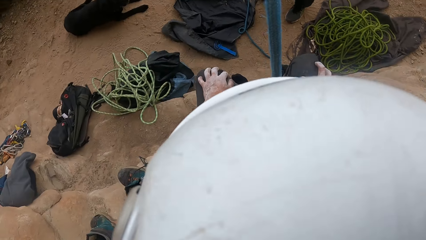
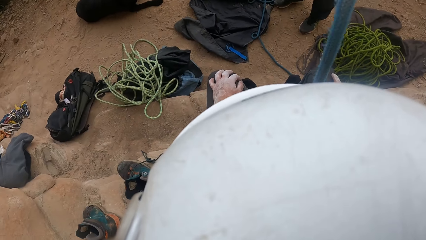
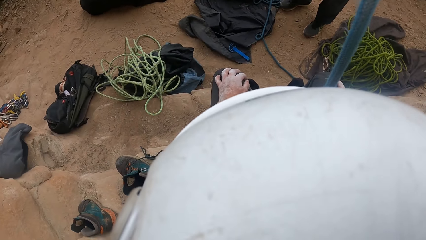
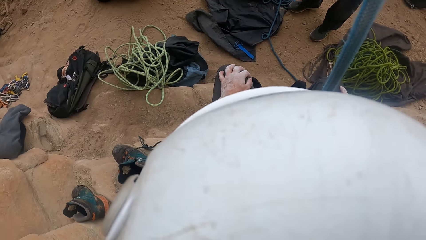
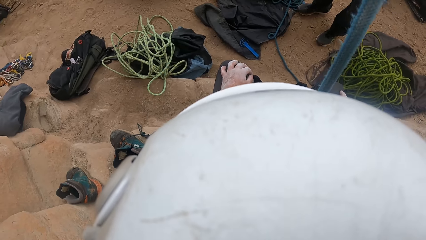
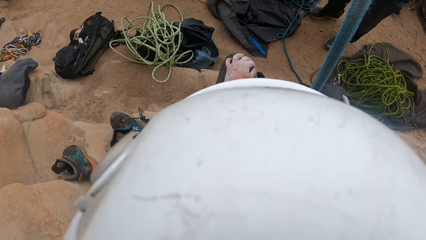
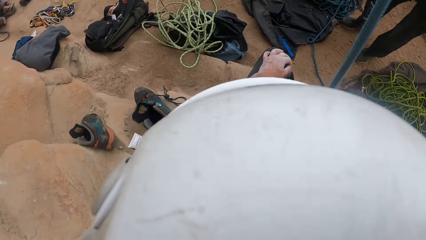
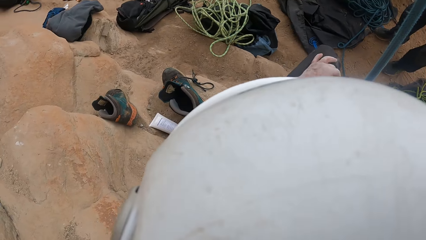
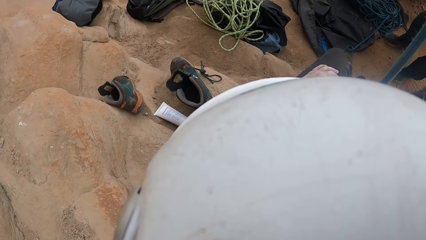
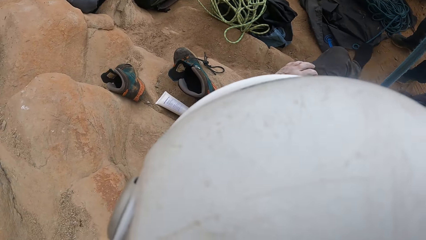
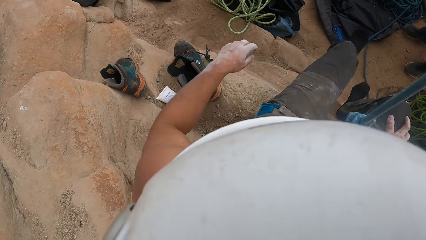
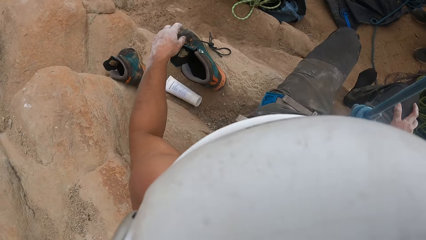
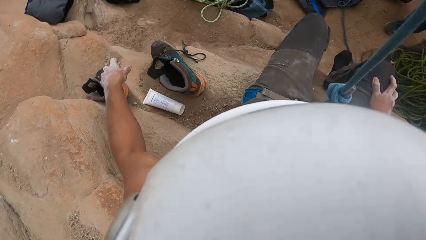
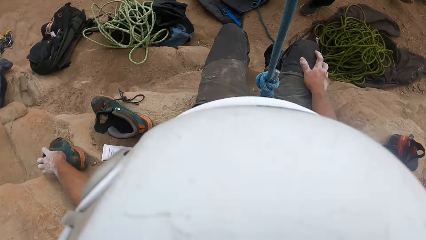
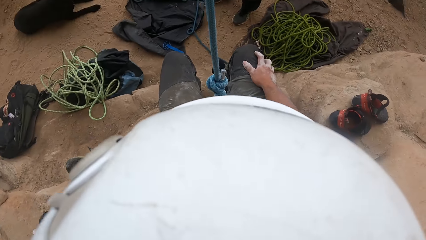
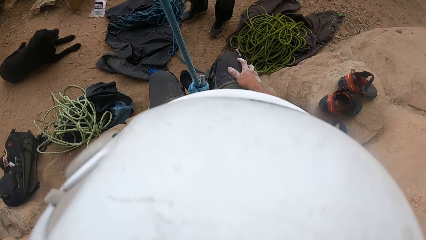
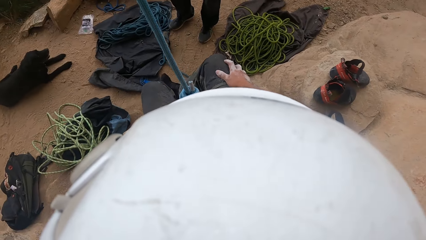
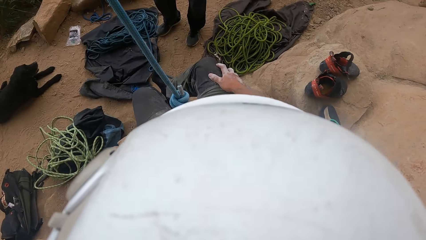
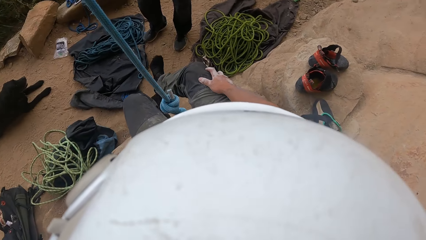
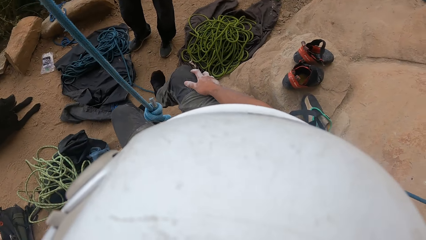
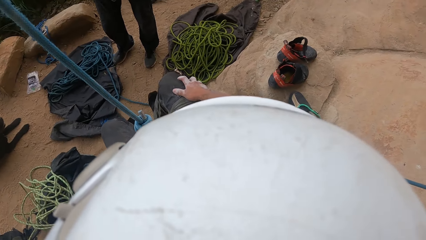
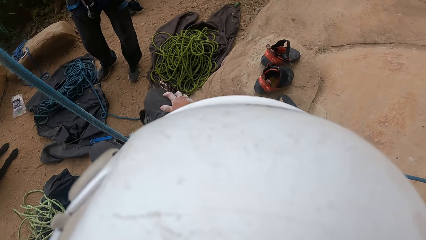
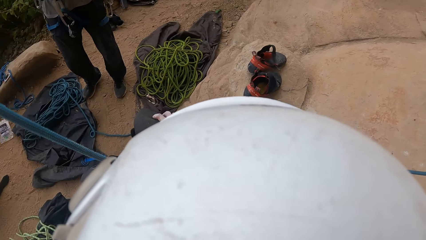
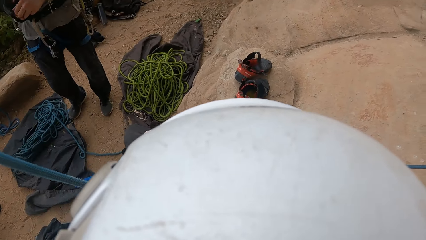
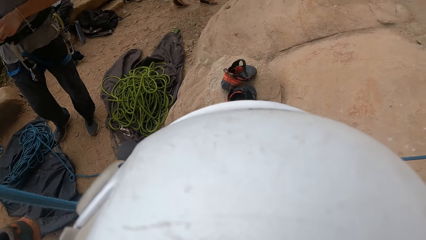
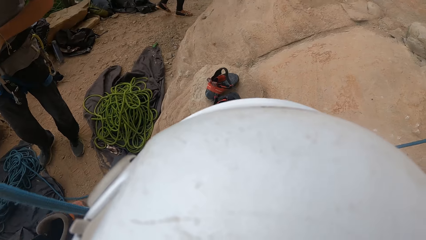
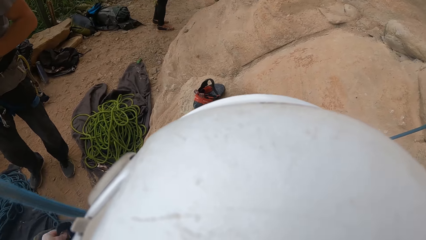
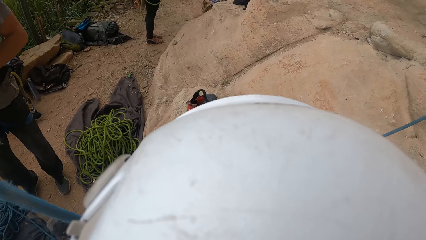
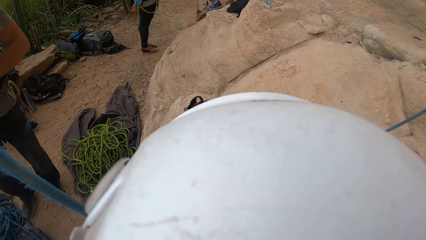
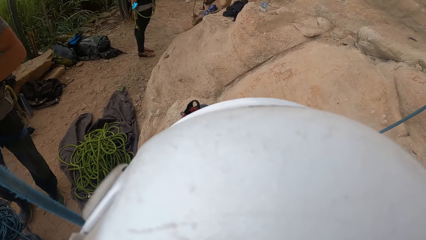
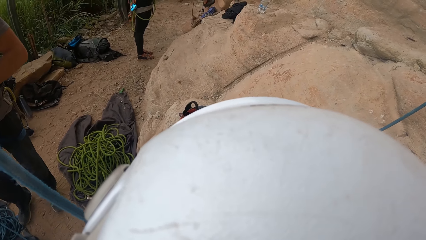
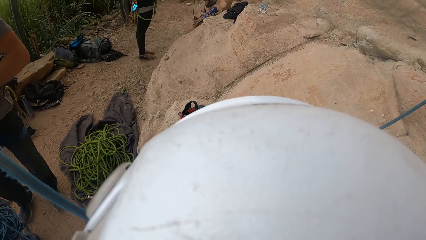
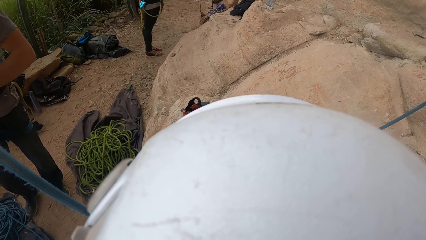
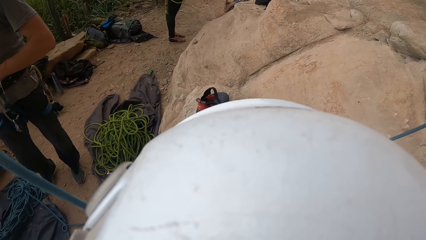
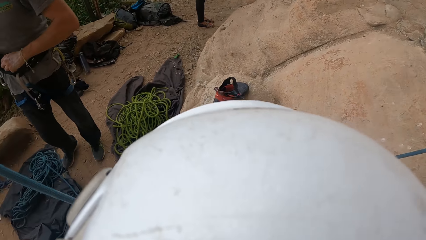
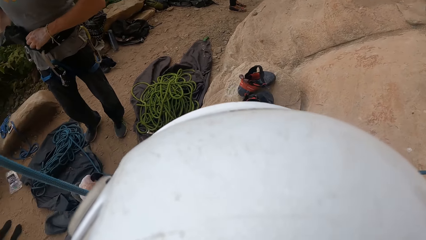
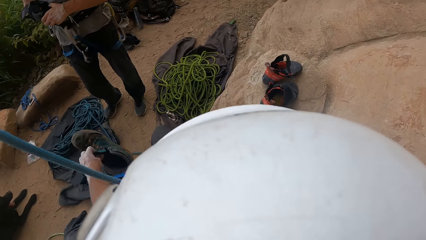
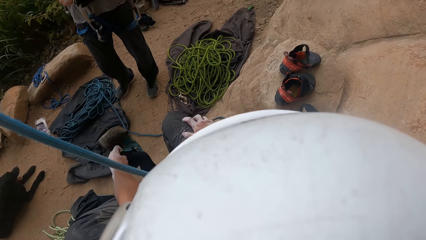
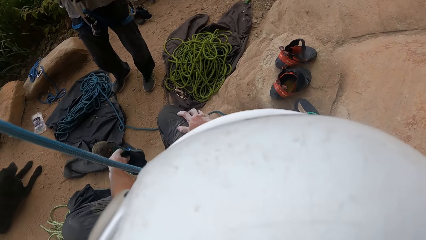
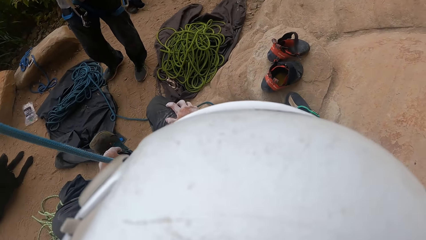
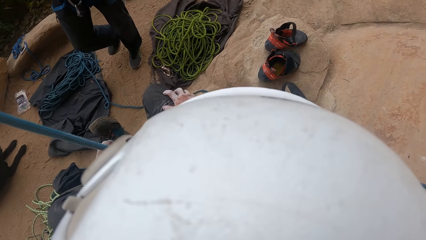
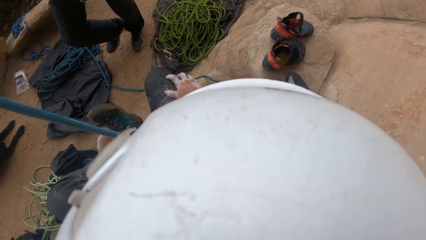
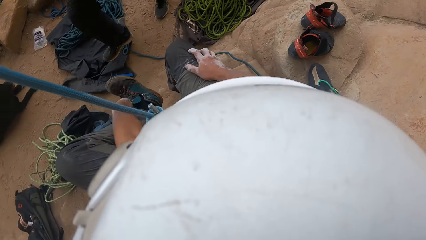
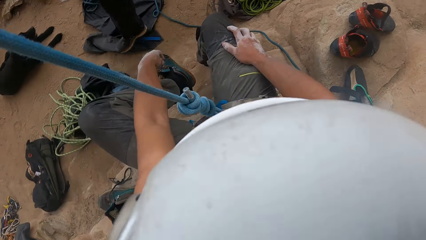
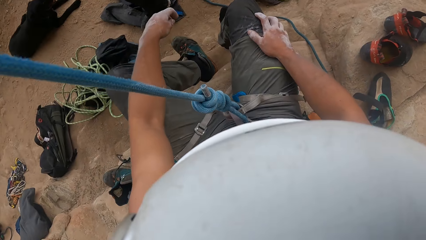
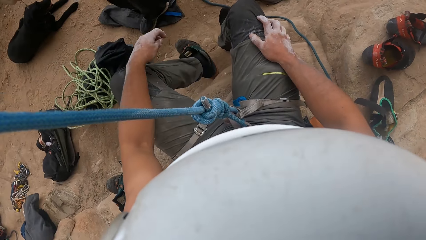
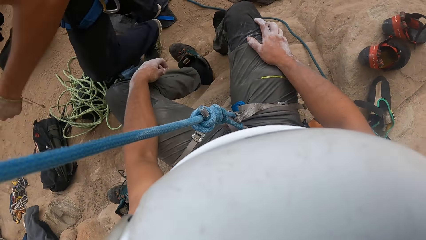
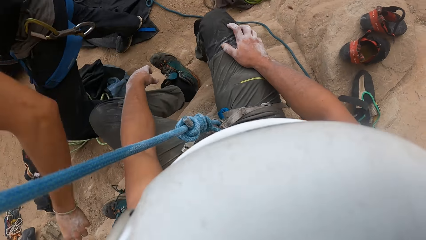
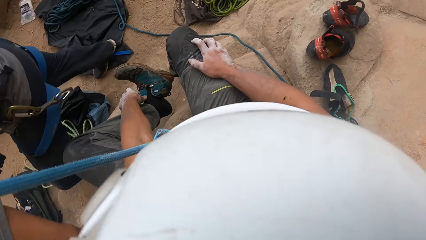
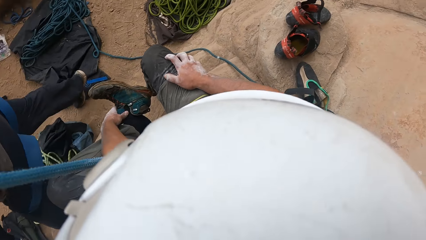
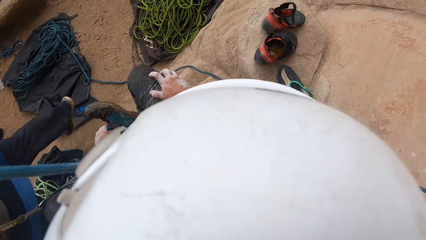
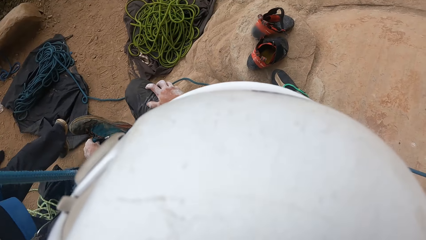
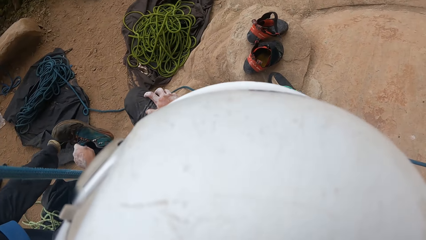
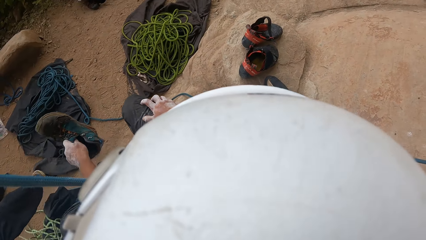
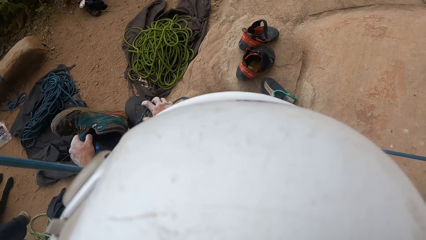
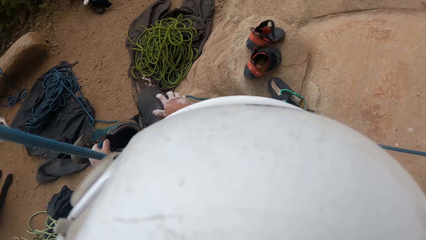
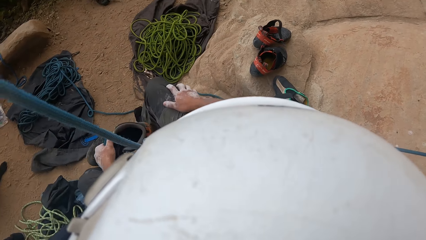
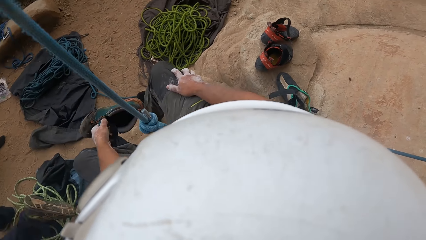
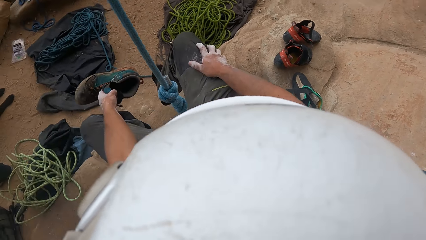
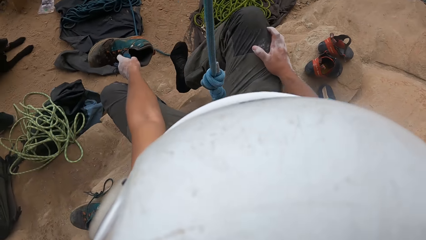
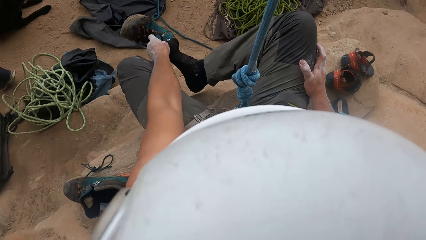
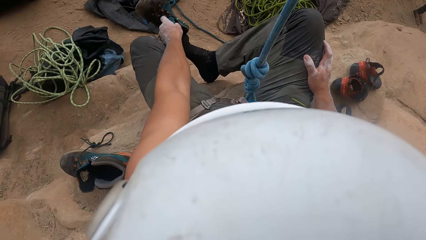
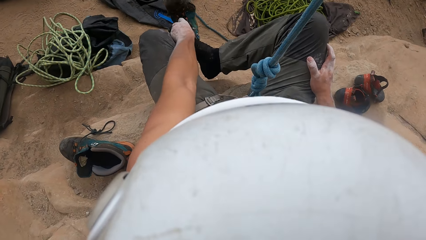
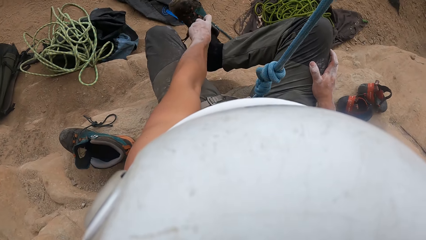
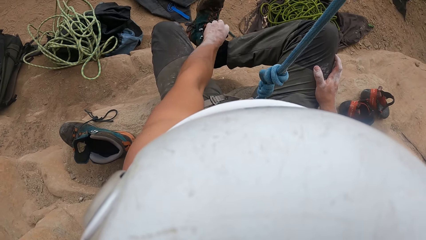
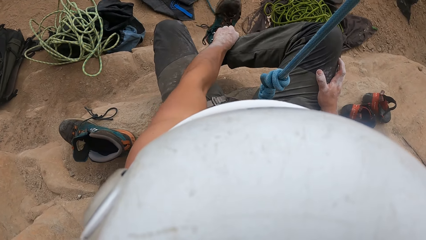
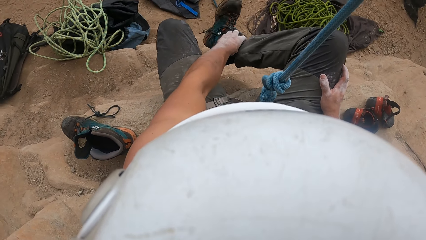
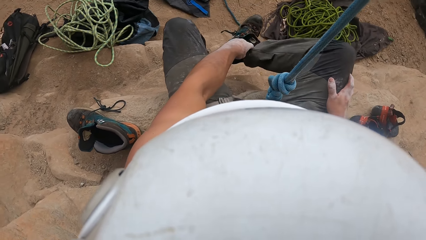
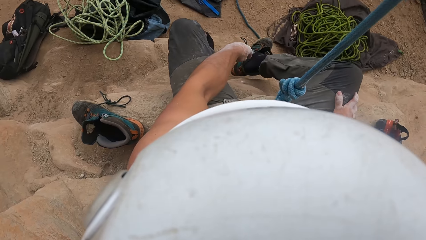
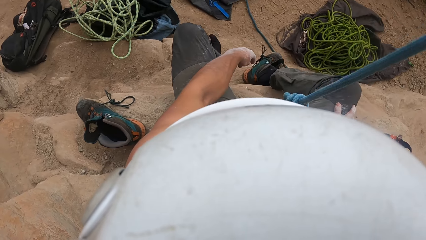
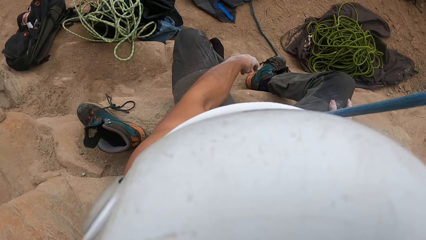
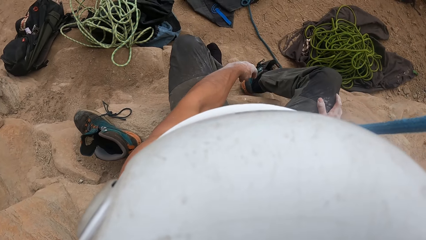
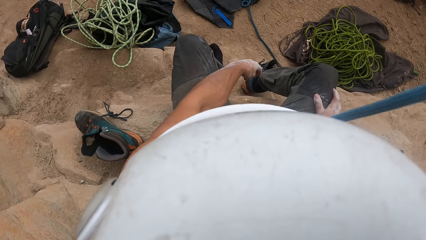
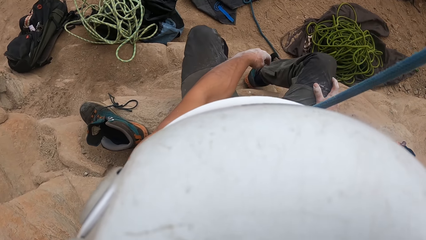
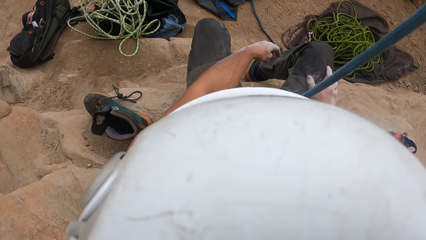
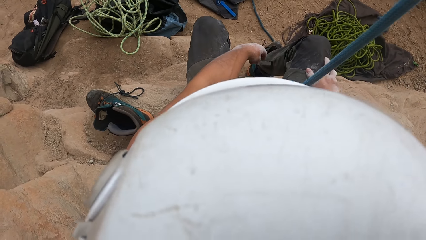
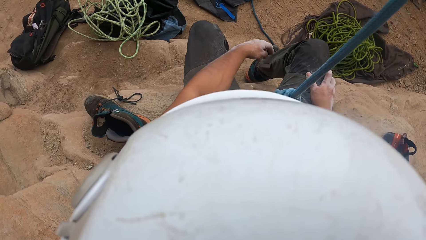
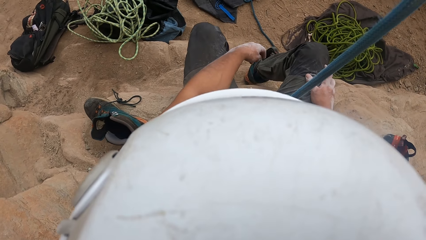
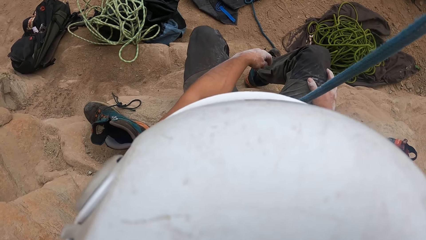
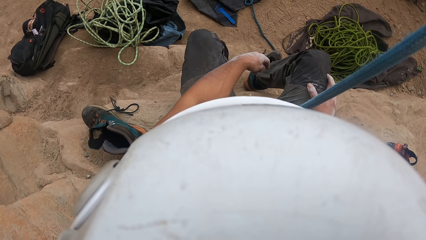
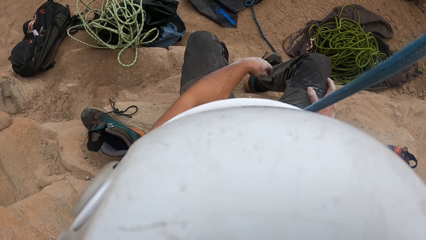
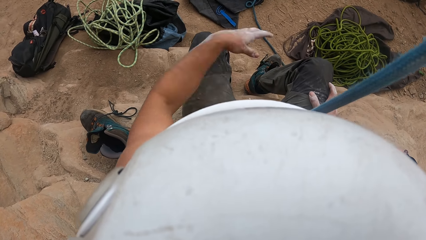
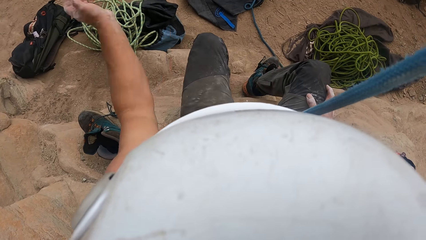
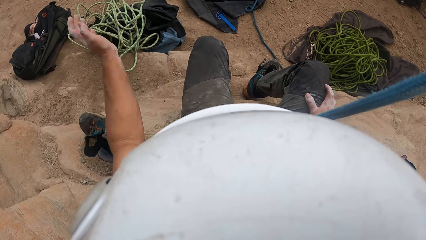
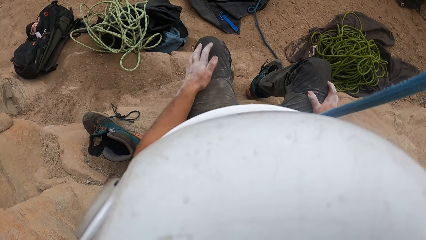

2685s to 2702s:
The camera wearer stares around the ground. They pick up a shoe from the floor with the left hand. They look around. They put on the shoe on the right leg with the left hand. They pick up the shoe with the left hand. They put on the shoe on the right foot.
